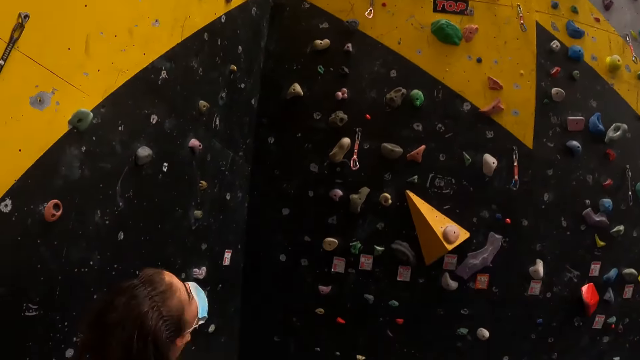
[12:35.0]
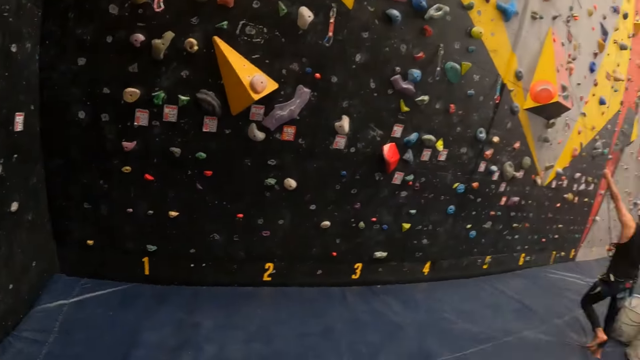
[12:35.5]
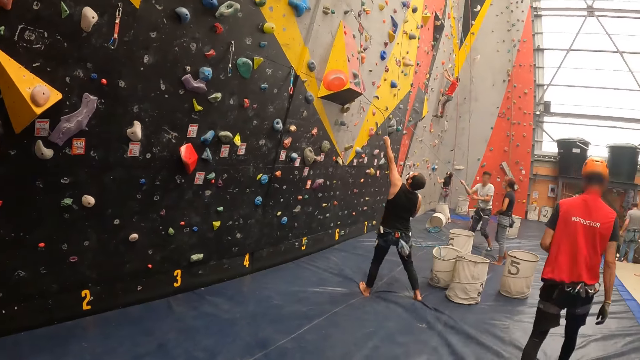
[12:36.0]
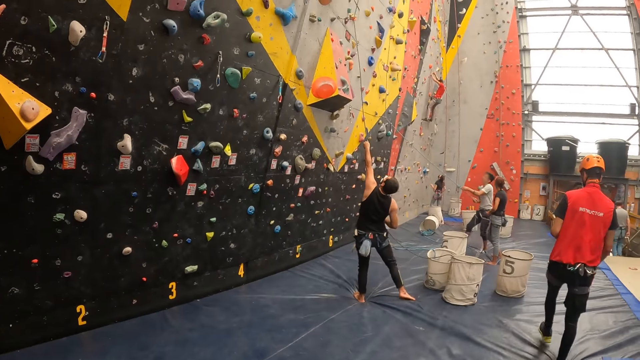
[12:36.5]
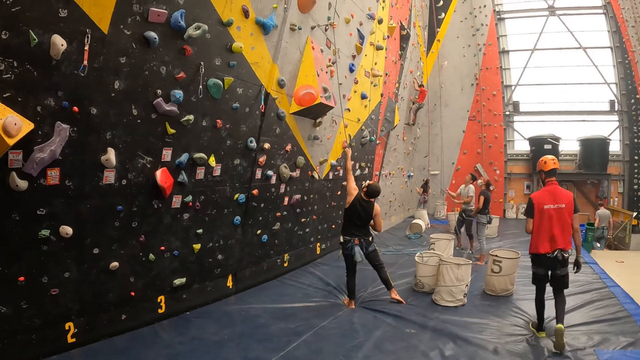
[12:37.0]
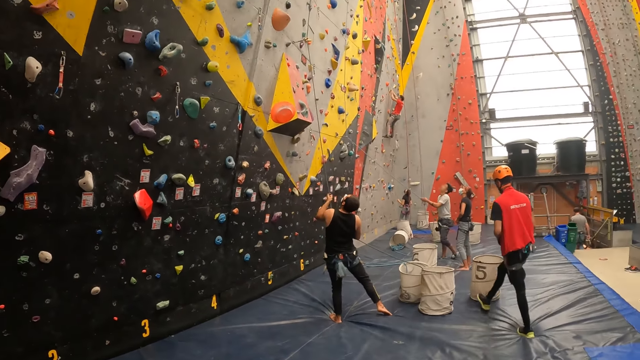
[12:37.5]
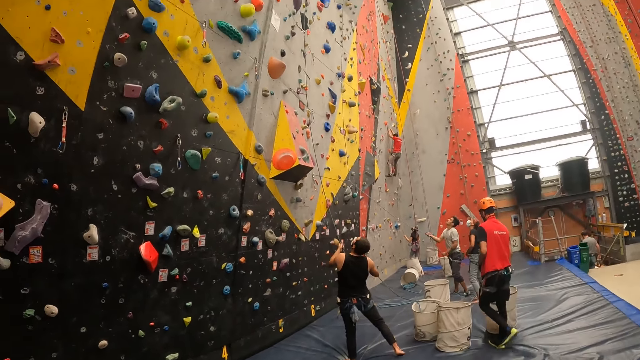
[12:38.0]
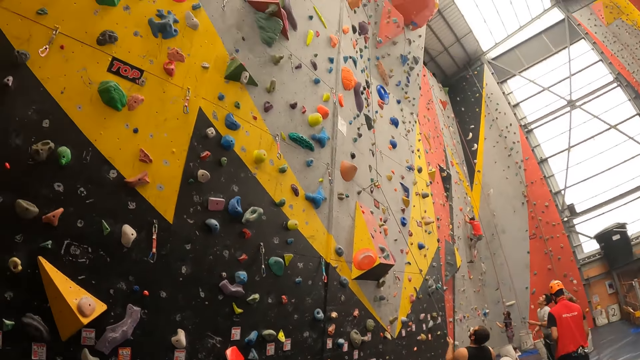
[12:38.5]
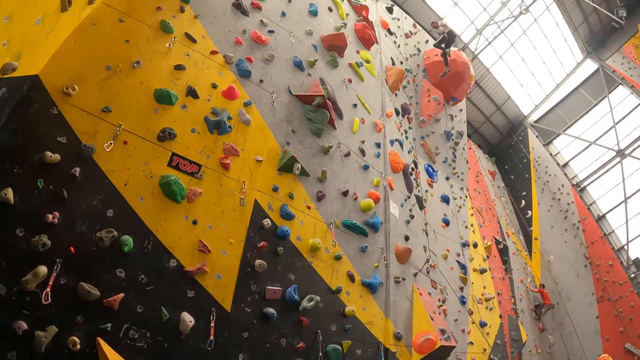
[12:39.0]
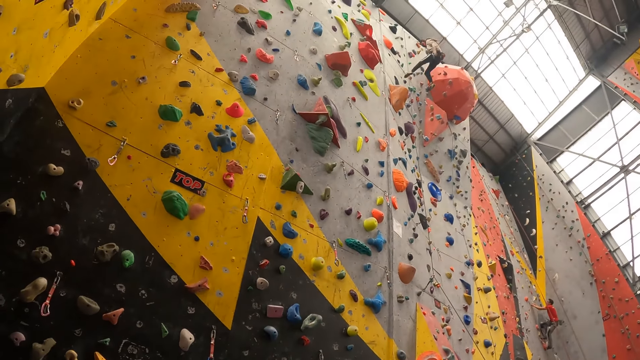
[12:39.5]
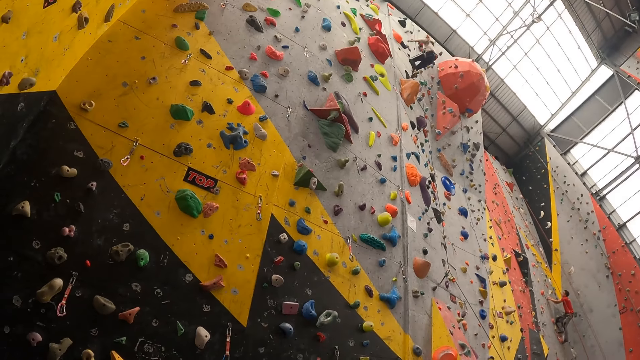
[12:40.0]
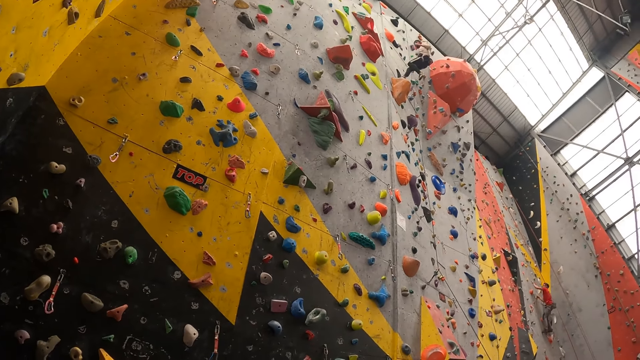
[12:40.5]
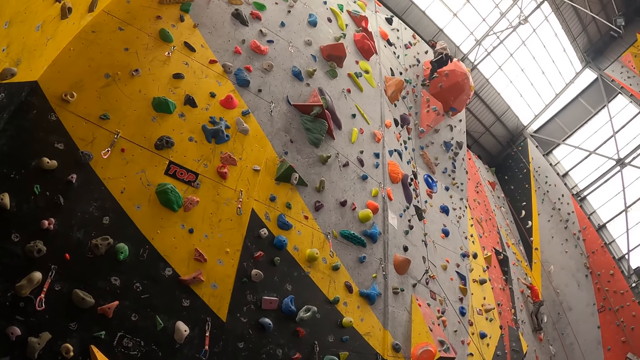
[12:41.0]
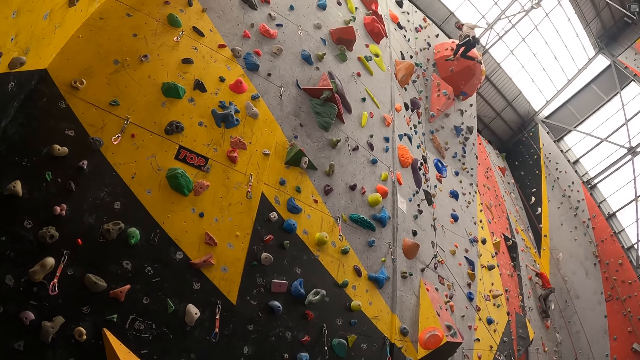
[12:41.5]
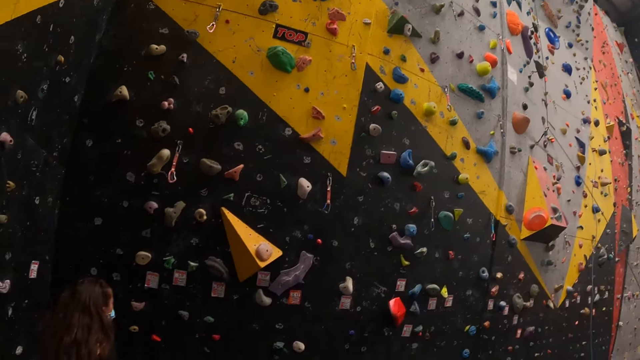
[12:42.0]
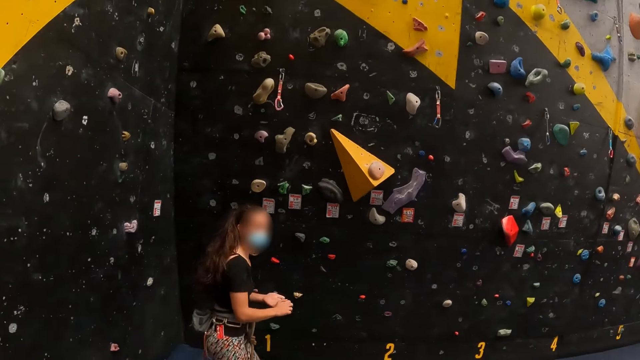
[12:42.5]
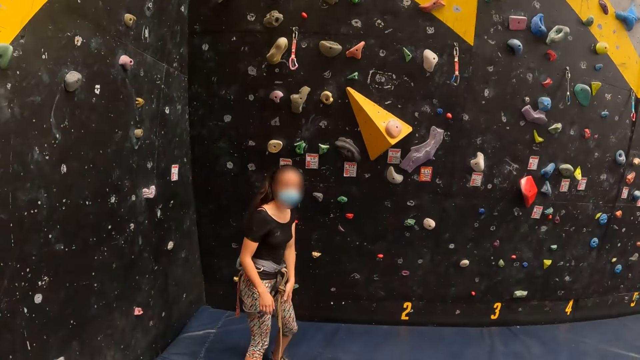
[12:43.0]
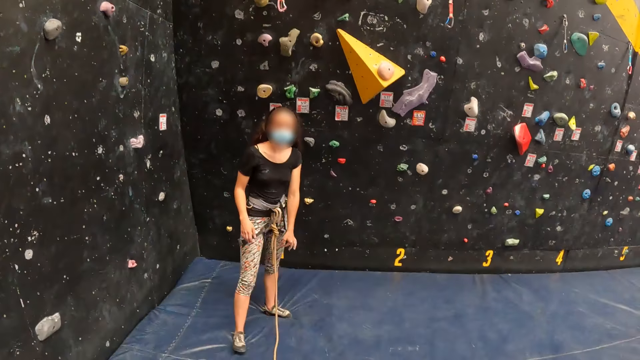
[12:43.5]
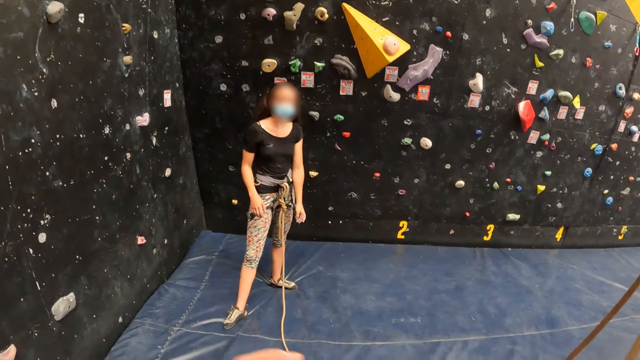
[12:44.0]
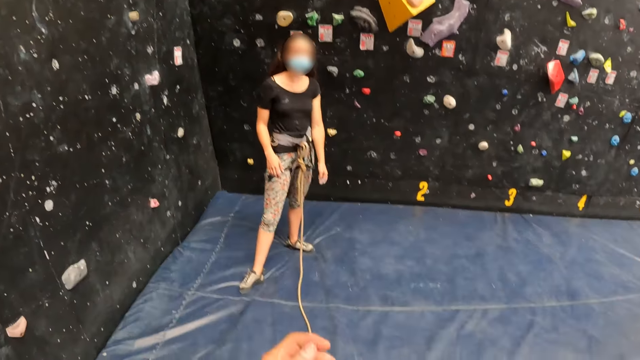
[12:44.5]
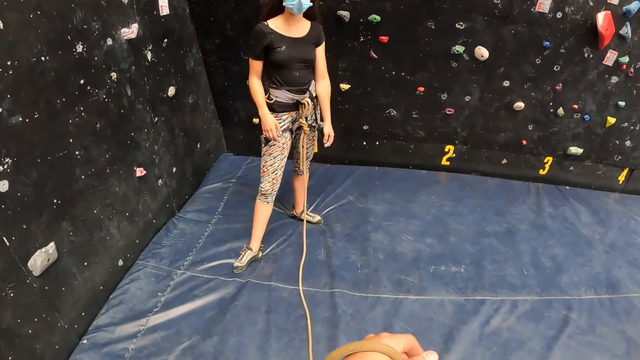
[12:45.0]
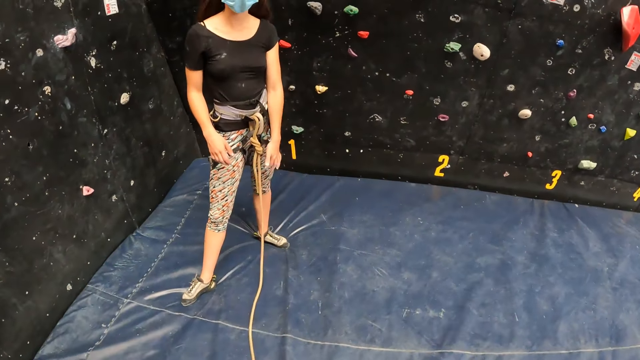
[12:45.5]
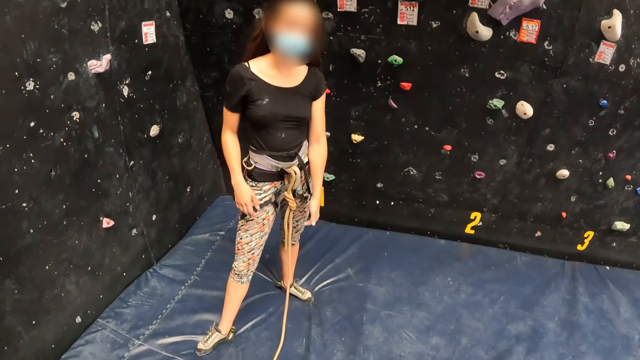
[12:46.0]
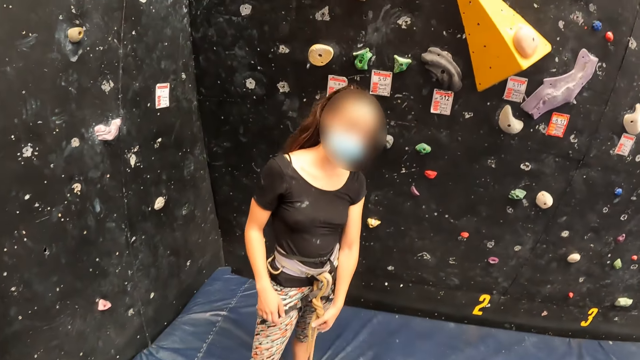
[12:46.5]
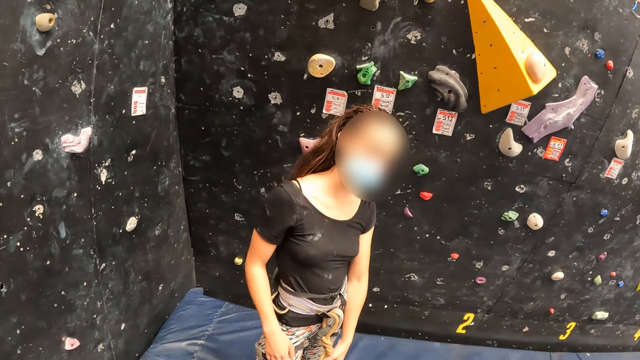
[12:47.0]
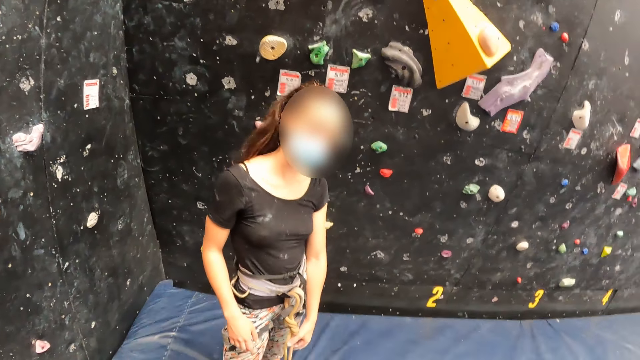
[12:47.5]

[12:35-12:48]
A person walks around. The camera wearer lifts the rope.

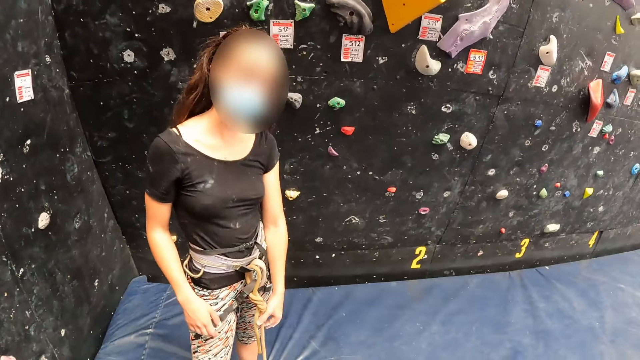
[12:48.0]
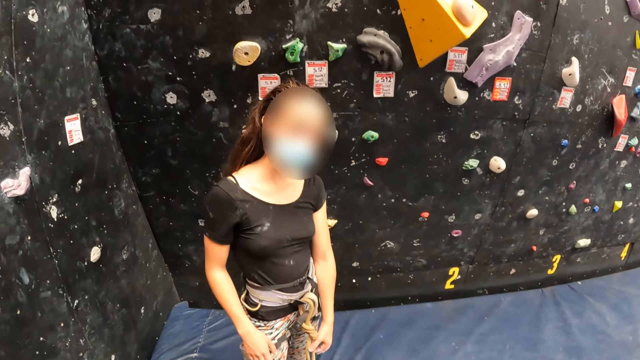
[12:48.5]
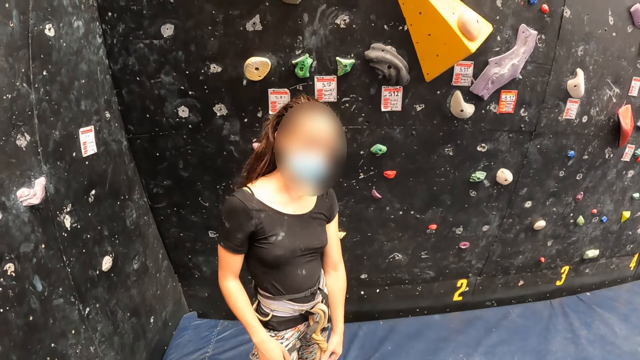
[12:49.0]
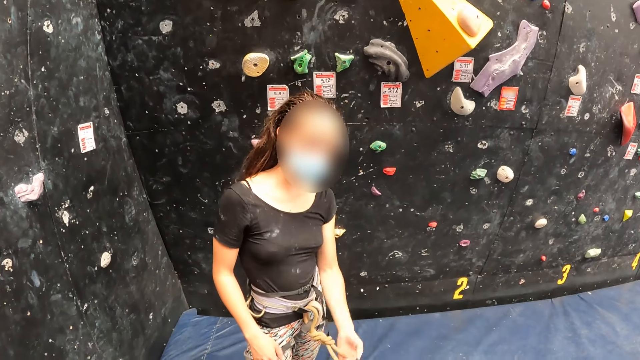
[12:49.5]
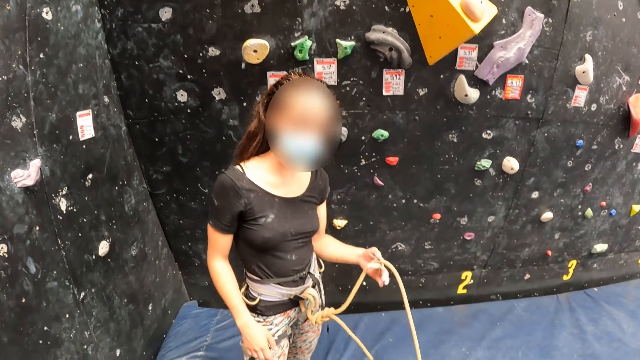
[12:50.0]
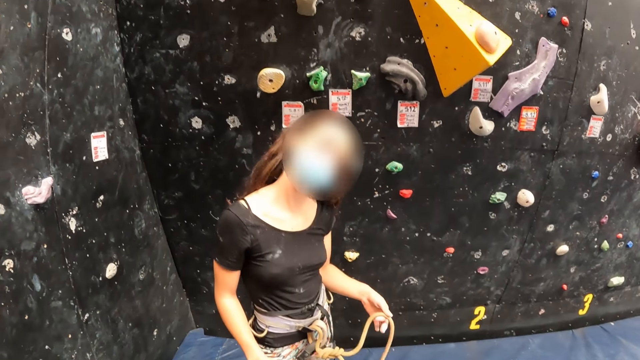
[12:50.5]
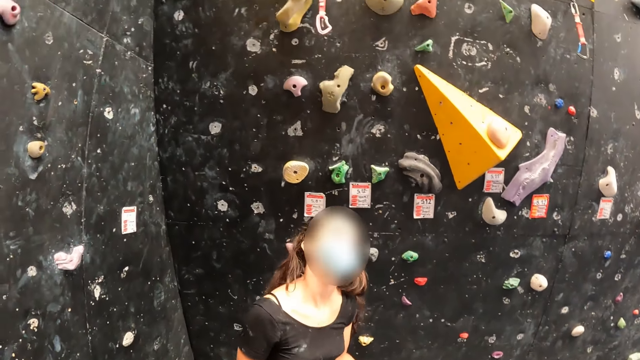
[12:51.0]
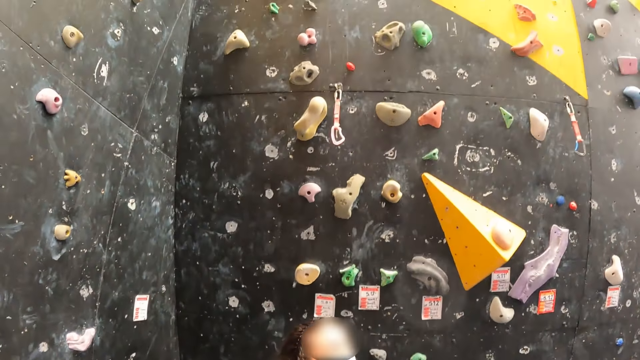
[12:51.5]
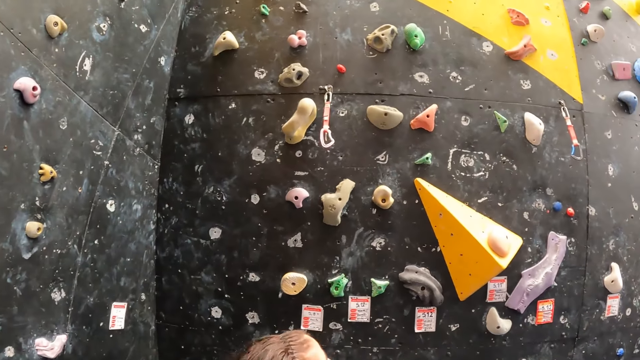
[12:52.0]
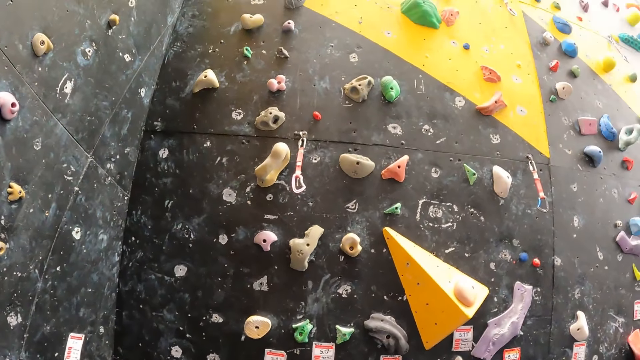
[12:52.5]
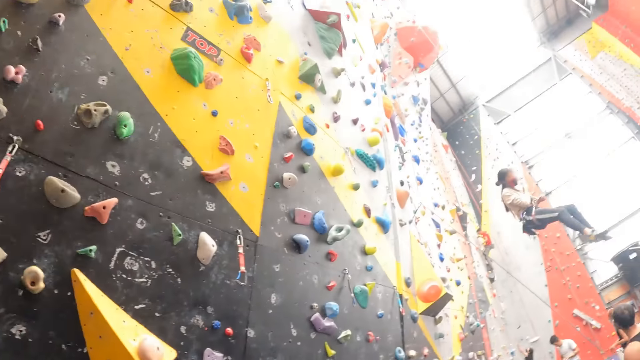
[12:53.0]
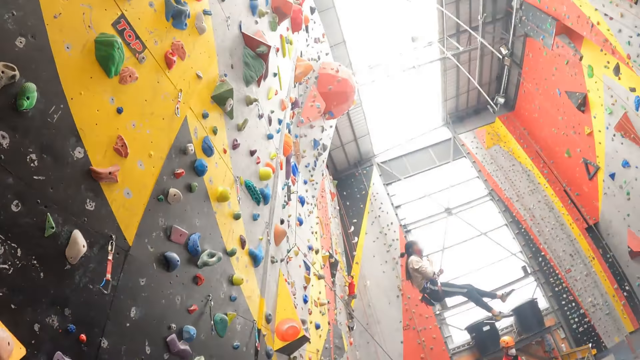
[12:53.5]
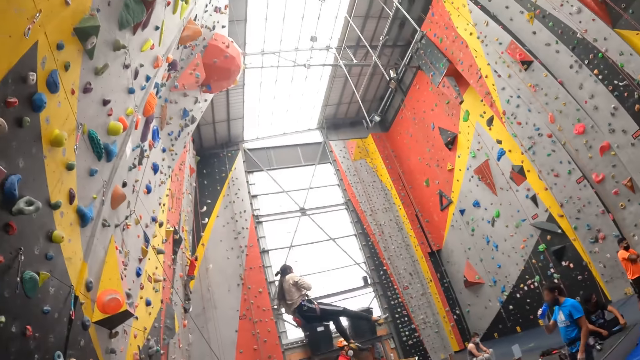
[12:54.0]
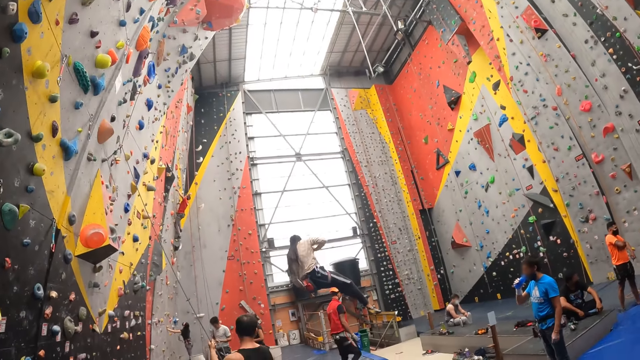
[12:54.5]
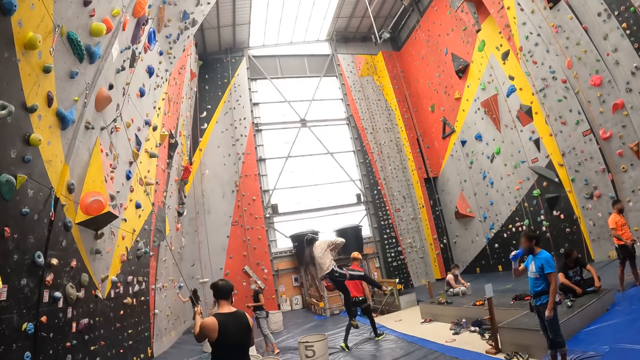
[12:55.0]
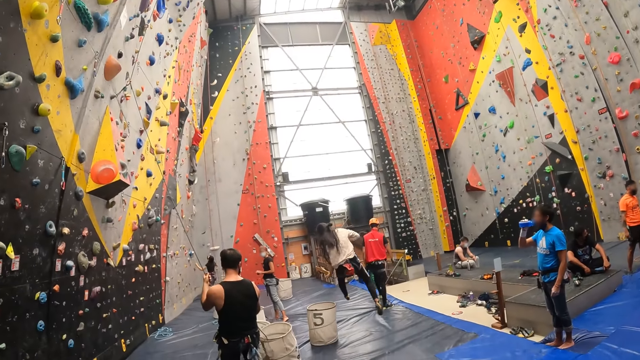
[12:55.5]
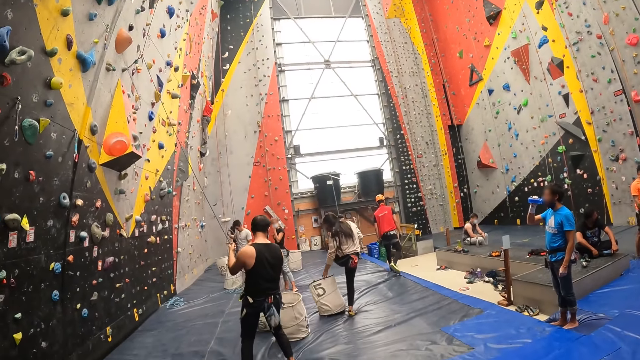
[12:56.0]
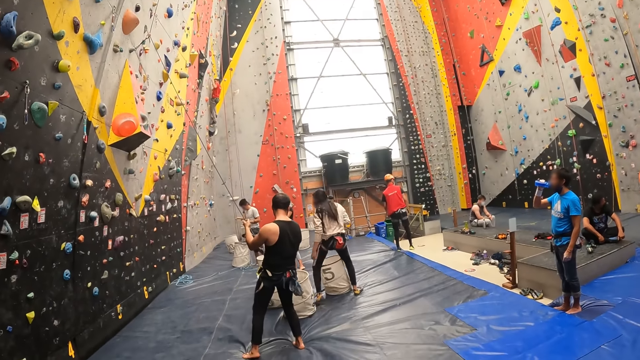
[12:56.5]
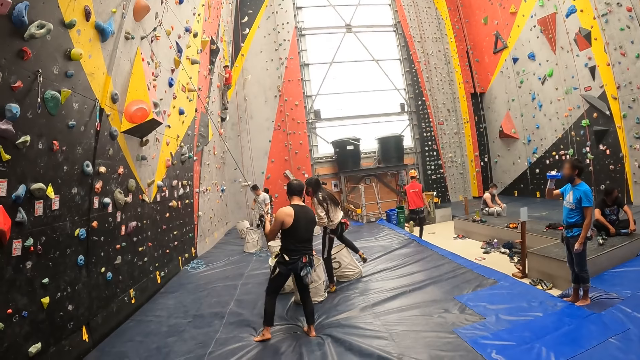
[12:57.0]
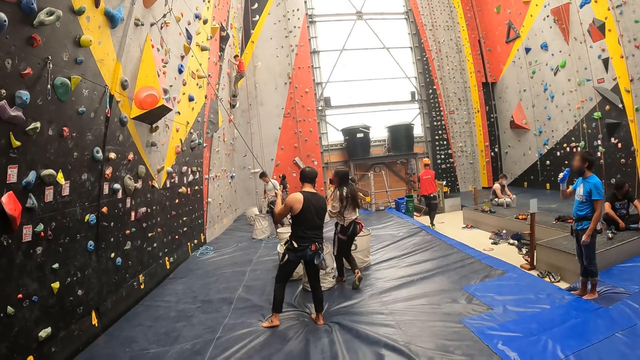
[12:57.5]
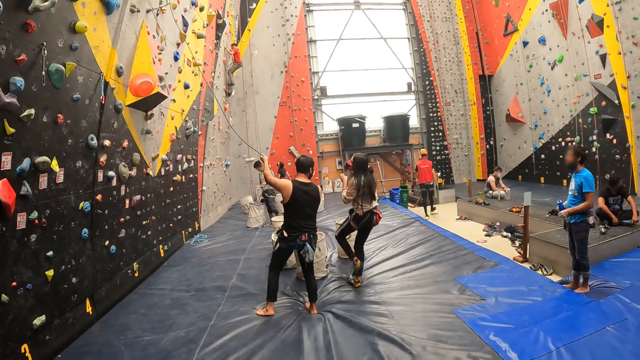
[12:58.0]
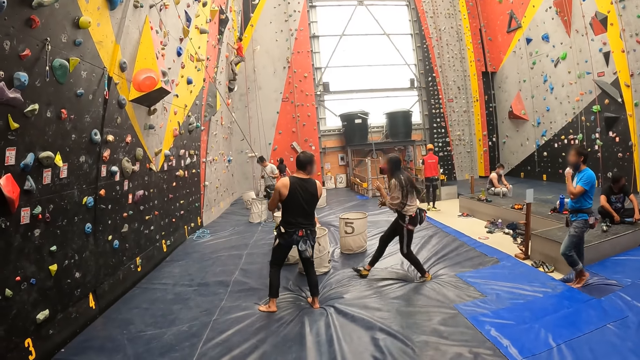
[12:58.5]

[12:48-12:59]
The camera wearer talks to a woman. They look up.
